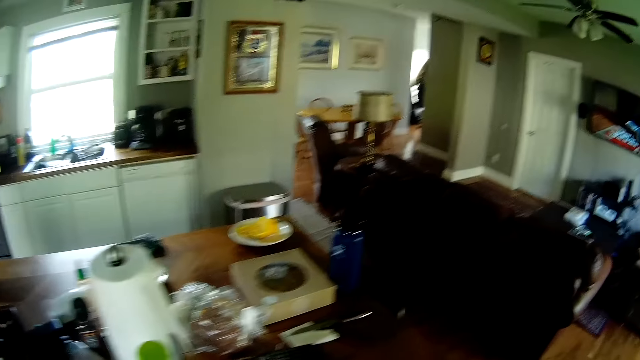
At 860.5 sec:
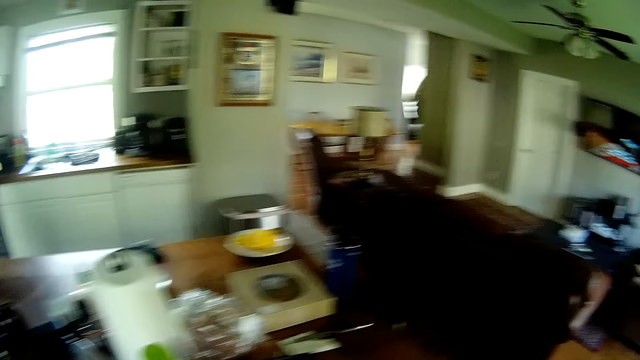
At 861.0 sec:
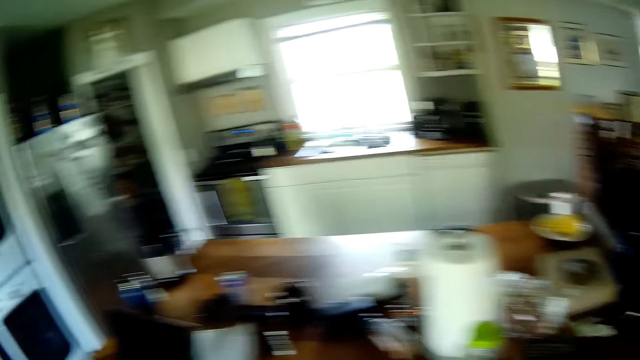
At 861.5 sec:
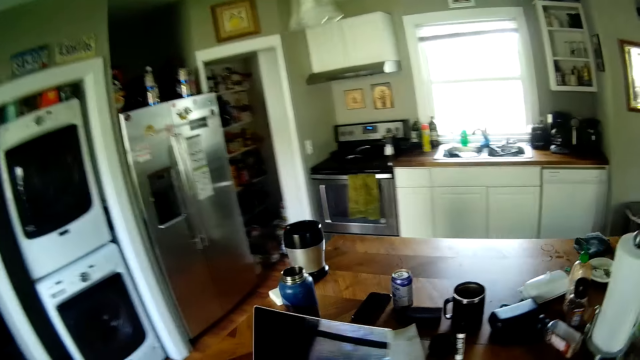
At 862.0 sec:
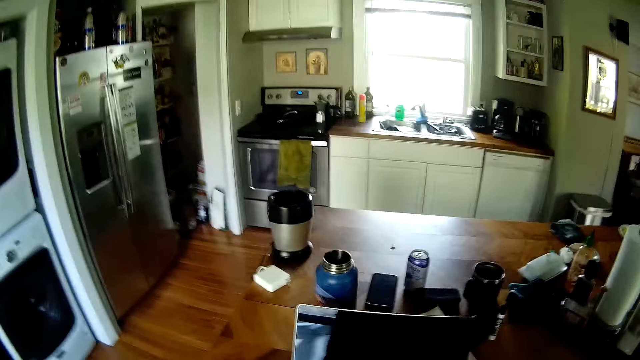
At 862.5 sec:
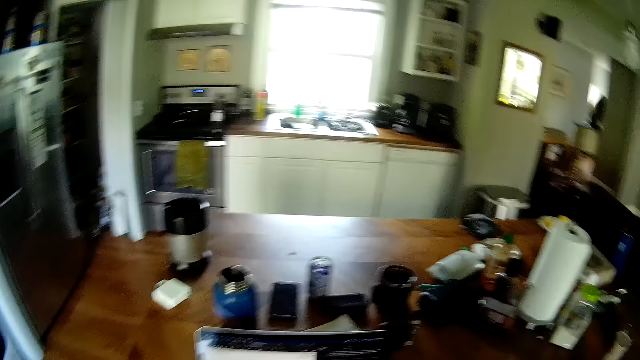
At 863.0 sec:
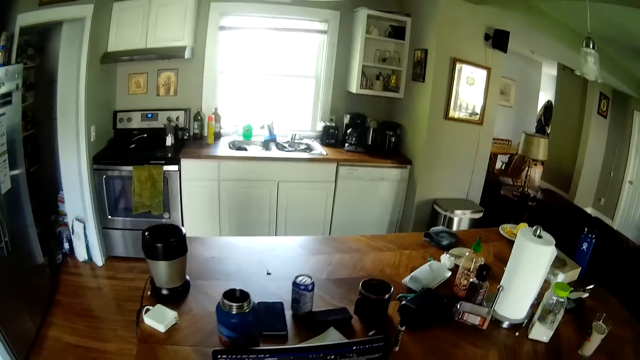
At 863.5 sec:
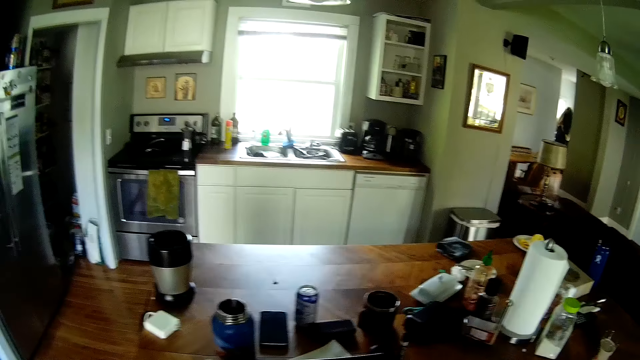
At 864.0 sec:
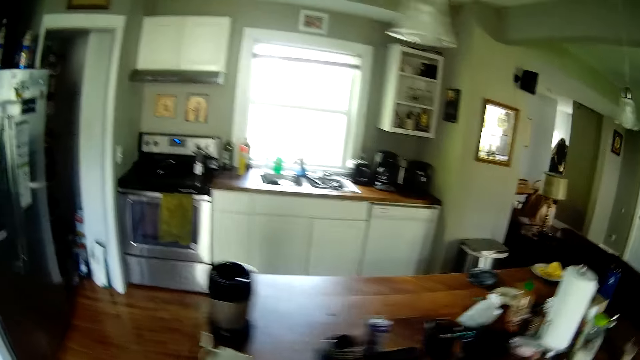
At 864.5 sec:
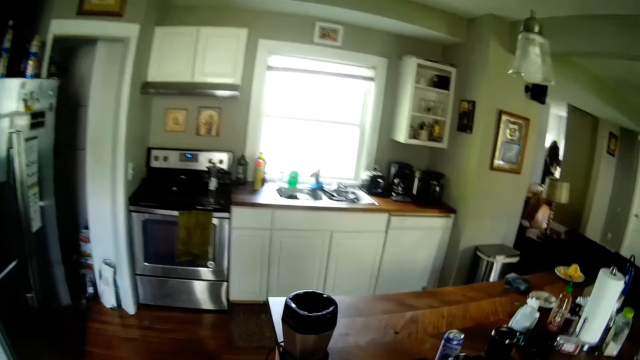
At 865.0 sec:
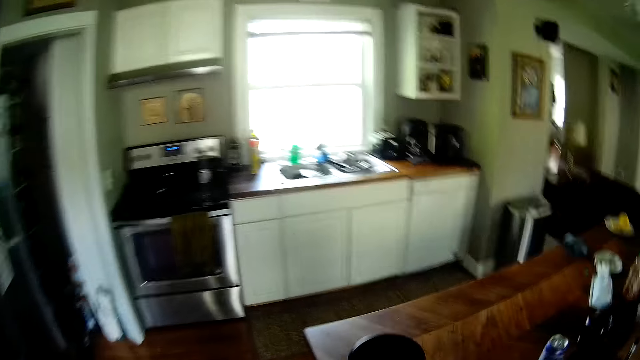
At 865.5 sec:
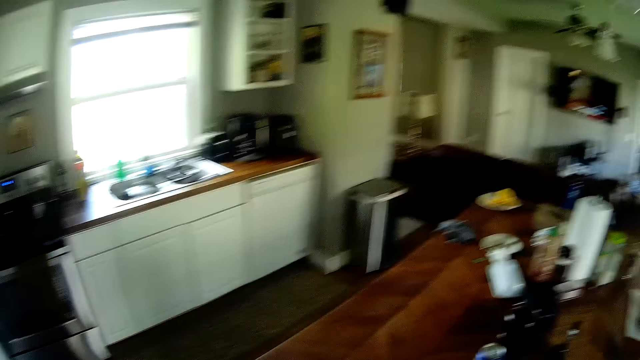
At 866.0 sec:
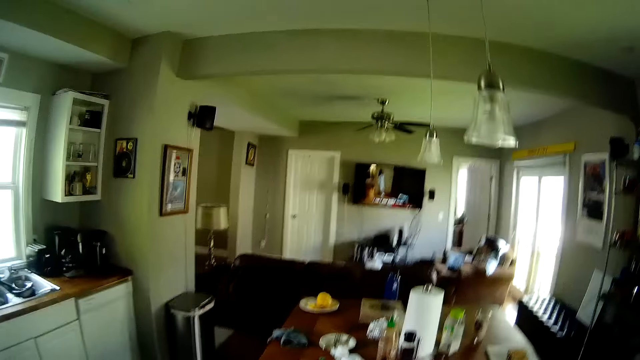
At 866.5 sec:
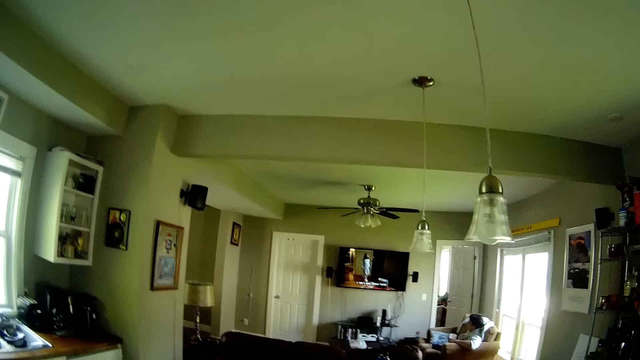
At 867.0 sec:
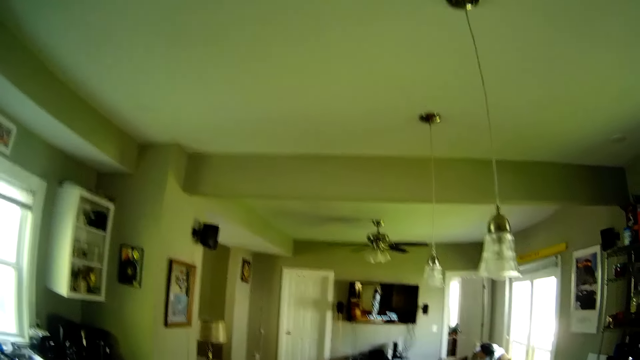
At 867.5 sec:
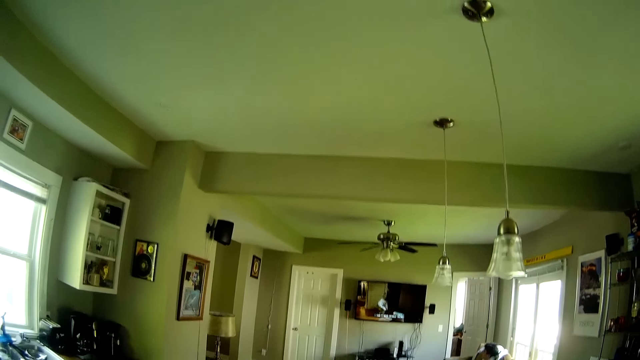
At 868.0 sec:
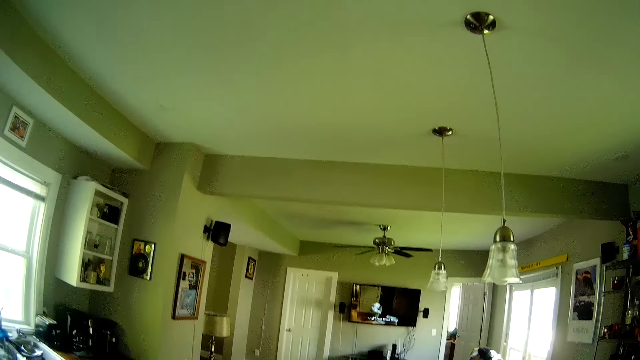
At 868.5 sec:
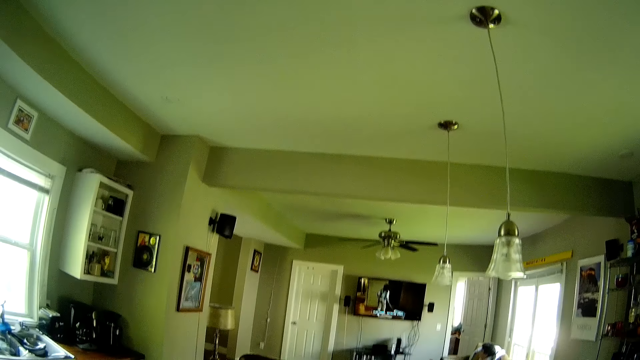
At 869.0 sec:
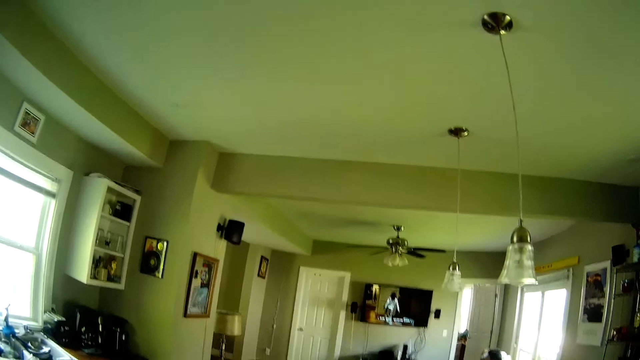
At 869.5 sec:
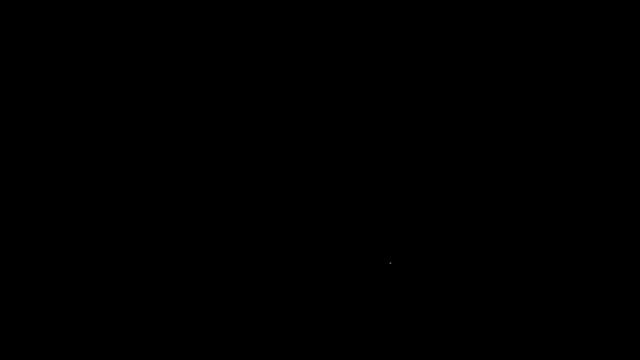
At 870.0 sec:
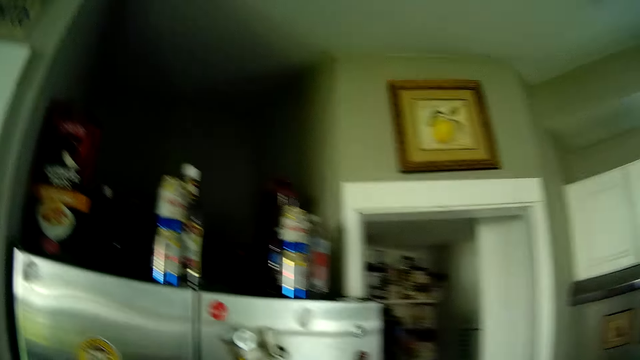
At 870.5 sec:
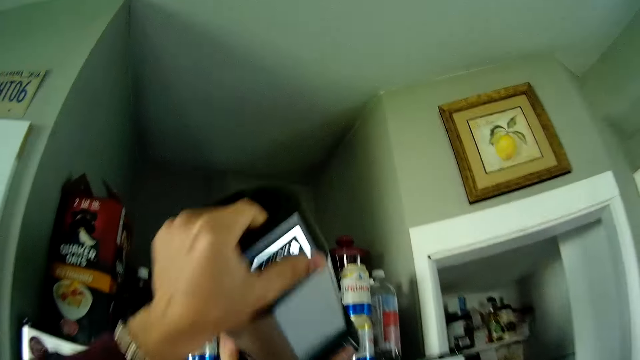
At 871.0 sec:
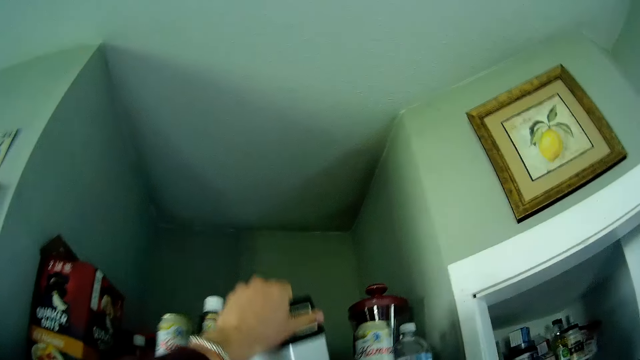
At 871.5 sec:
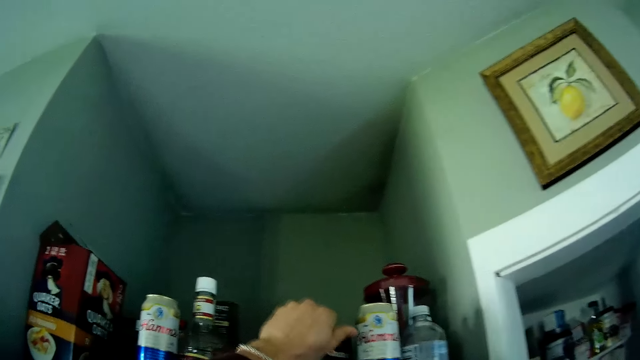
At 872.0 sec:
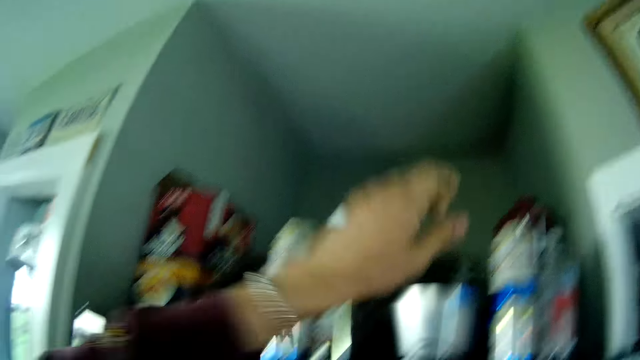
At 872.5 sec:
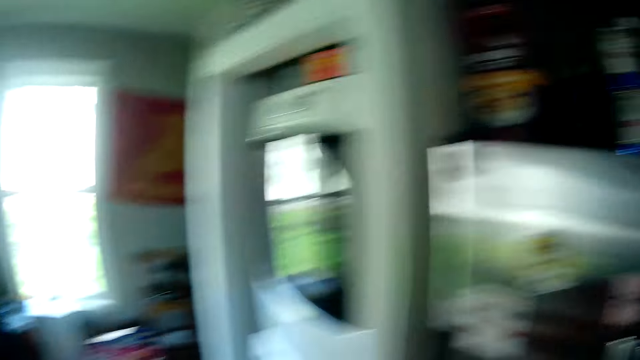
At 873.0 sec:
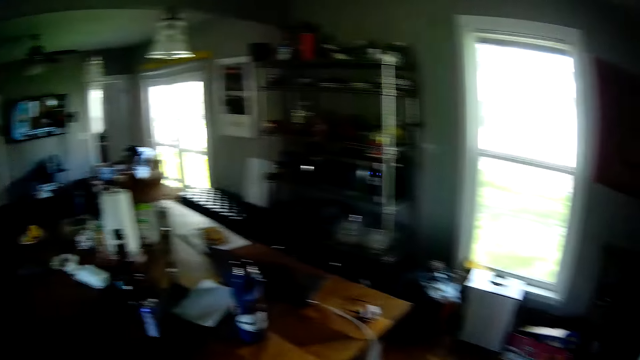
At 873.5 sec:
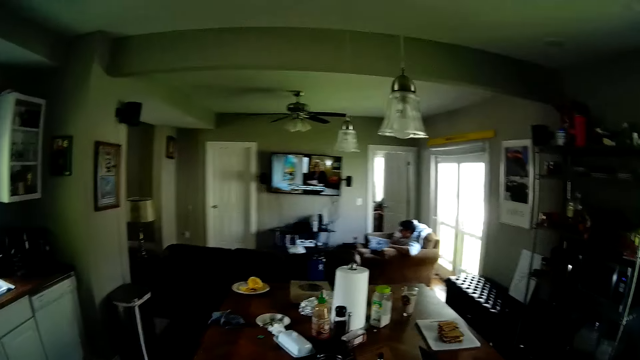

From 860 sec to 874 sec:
The camera wearer turns on a laptop on the table in the kitchen with her right hand. She adjusts the laptop on the table with her right hand. She walks around the dining table. She drops a silver flask on top of the fridge with her left hand. She turns towards the table in the kitchen and looks around the house. The man drinks from the white cup in his right hand.
